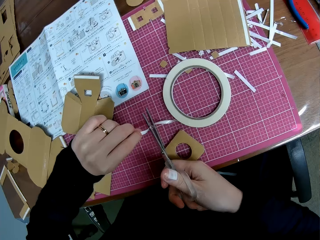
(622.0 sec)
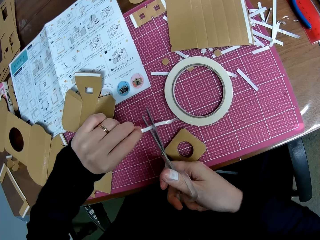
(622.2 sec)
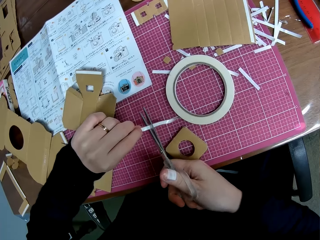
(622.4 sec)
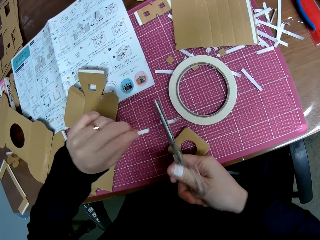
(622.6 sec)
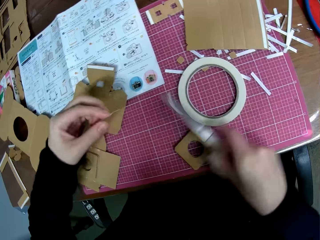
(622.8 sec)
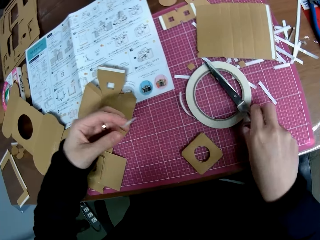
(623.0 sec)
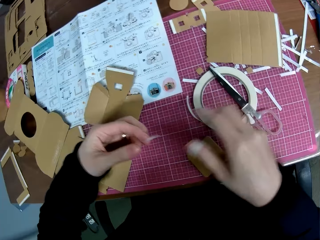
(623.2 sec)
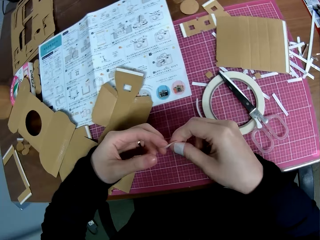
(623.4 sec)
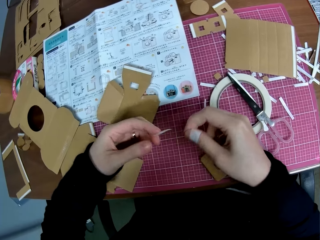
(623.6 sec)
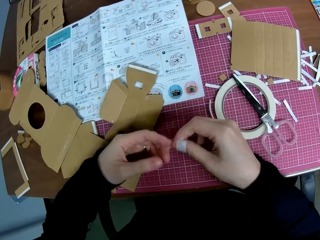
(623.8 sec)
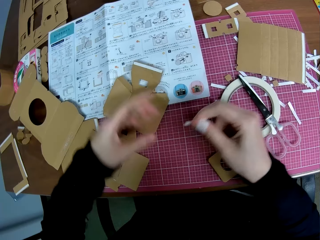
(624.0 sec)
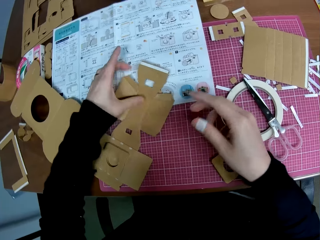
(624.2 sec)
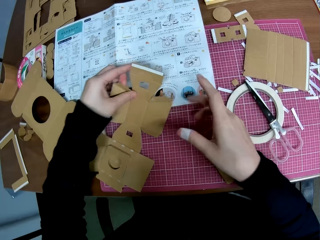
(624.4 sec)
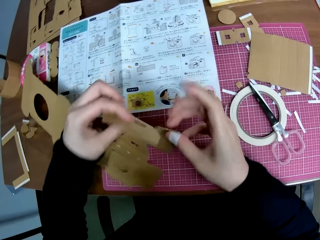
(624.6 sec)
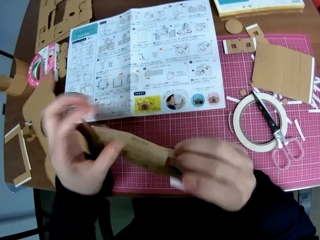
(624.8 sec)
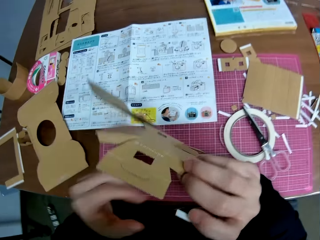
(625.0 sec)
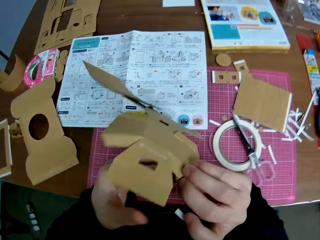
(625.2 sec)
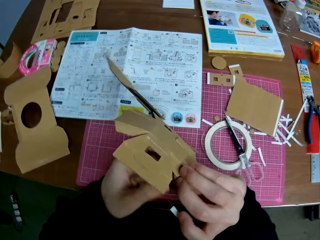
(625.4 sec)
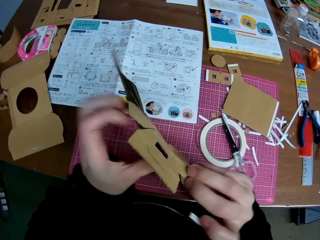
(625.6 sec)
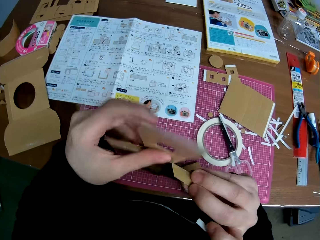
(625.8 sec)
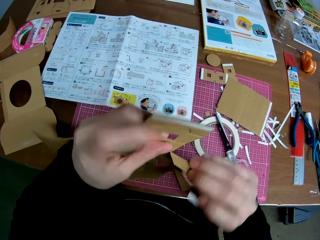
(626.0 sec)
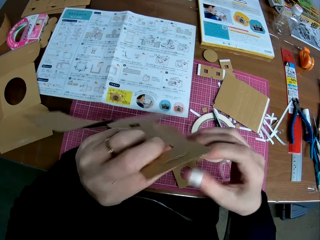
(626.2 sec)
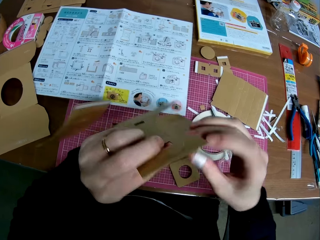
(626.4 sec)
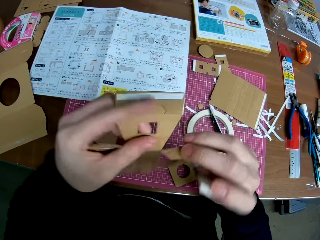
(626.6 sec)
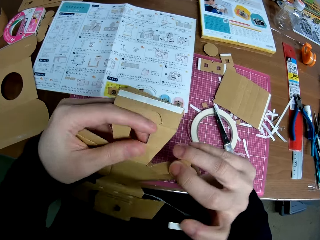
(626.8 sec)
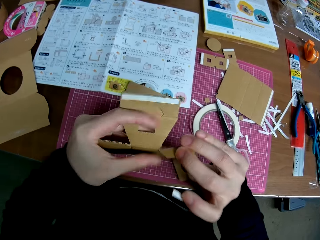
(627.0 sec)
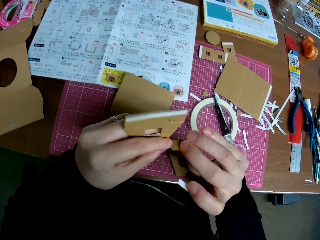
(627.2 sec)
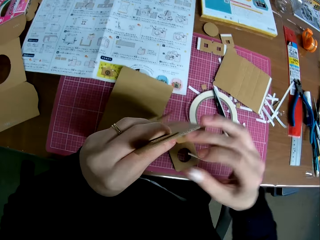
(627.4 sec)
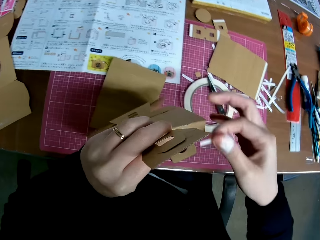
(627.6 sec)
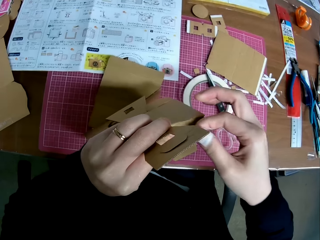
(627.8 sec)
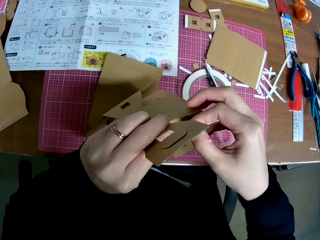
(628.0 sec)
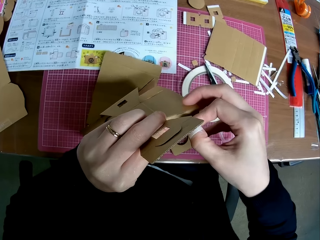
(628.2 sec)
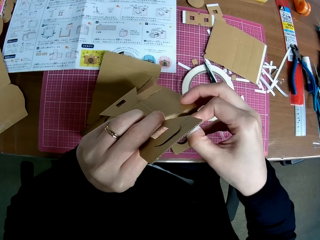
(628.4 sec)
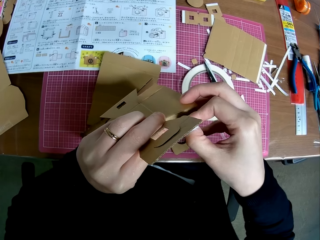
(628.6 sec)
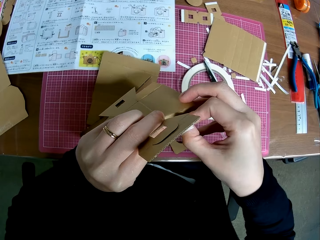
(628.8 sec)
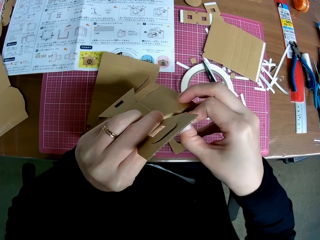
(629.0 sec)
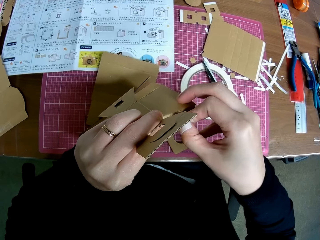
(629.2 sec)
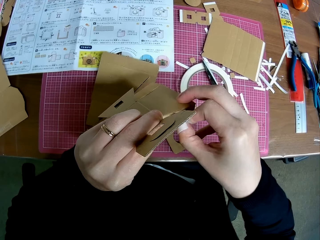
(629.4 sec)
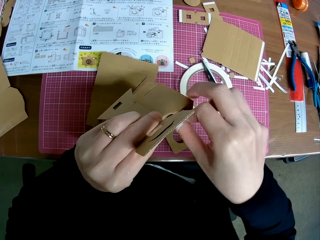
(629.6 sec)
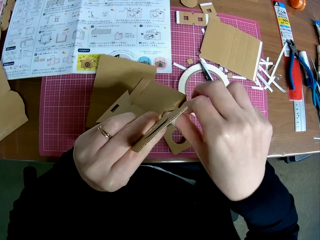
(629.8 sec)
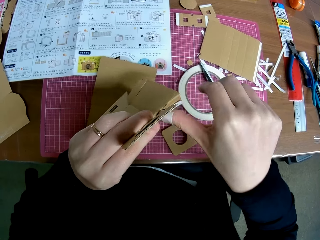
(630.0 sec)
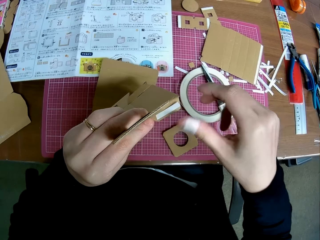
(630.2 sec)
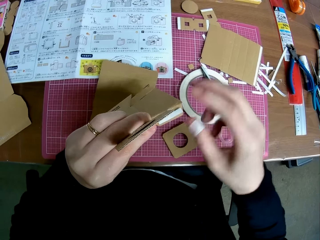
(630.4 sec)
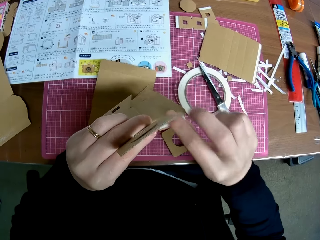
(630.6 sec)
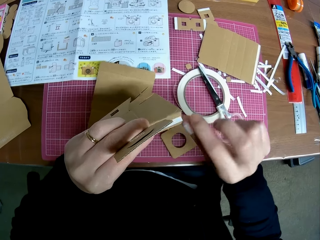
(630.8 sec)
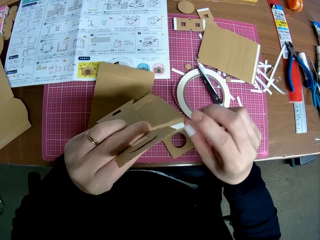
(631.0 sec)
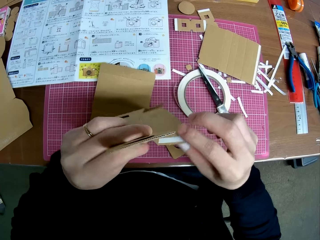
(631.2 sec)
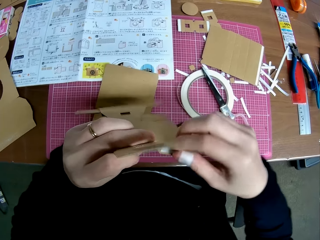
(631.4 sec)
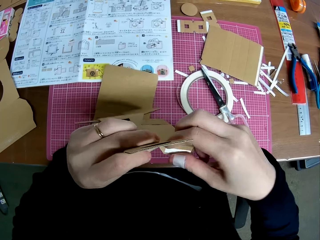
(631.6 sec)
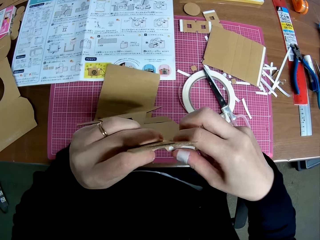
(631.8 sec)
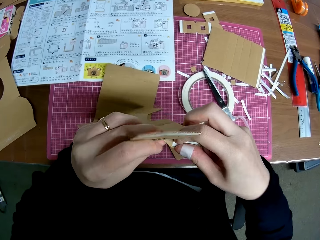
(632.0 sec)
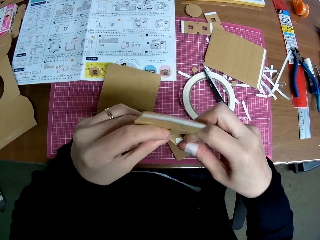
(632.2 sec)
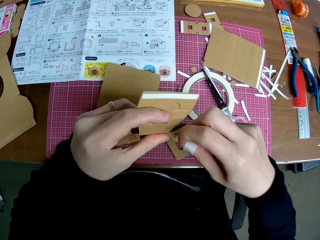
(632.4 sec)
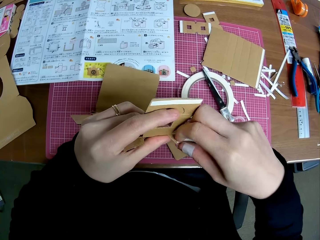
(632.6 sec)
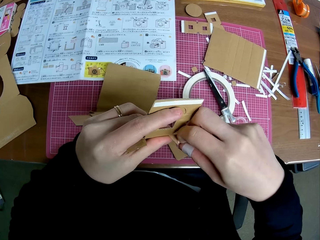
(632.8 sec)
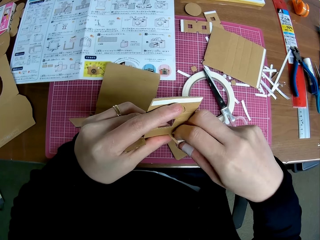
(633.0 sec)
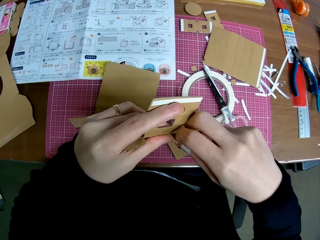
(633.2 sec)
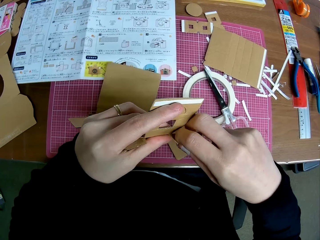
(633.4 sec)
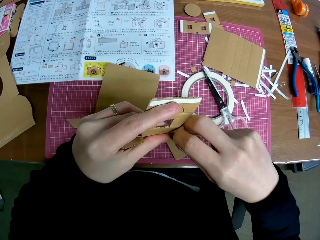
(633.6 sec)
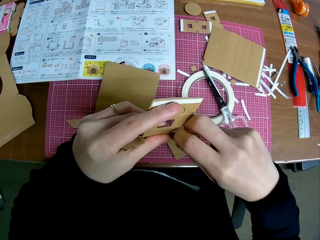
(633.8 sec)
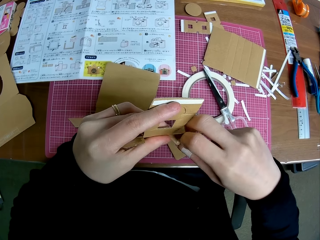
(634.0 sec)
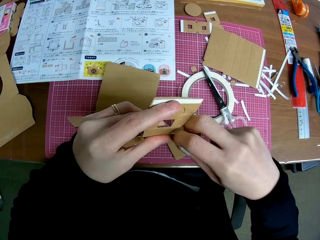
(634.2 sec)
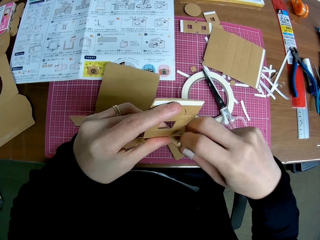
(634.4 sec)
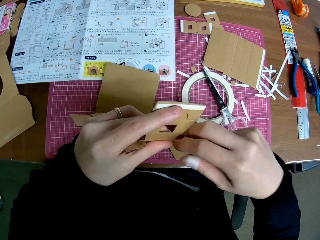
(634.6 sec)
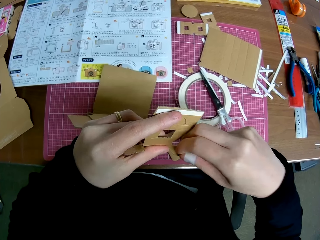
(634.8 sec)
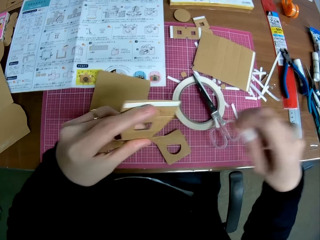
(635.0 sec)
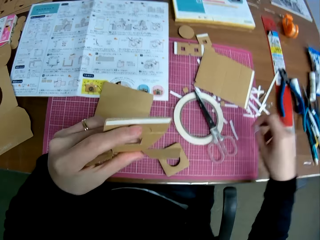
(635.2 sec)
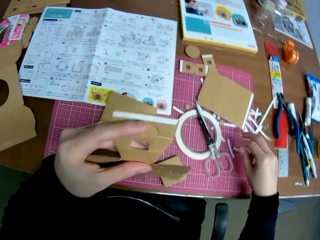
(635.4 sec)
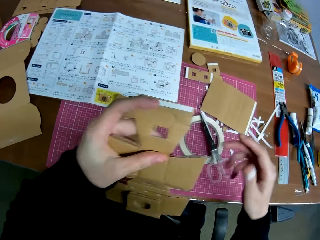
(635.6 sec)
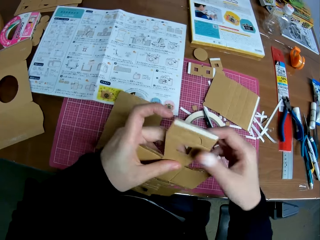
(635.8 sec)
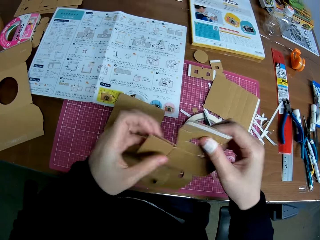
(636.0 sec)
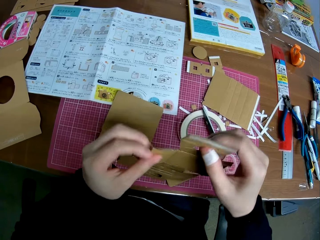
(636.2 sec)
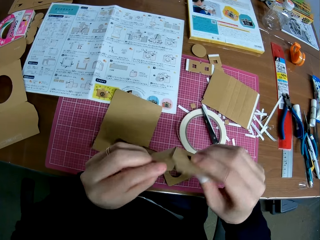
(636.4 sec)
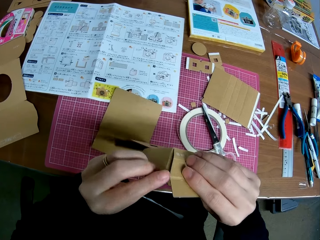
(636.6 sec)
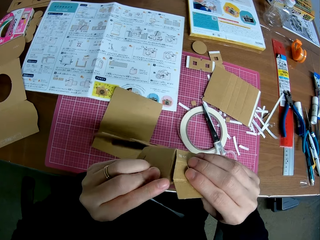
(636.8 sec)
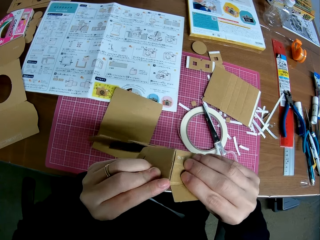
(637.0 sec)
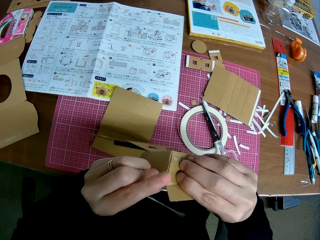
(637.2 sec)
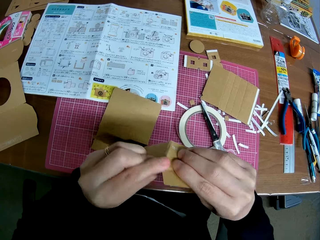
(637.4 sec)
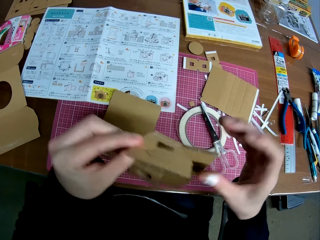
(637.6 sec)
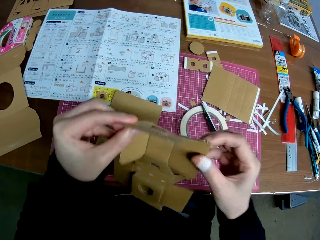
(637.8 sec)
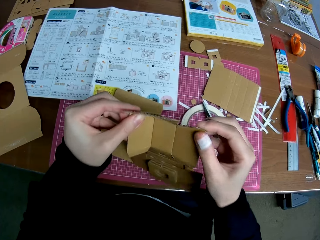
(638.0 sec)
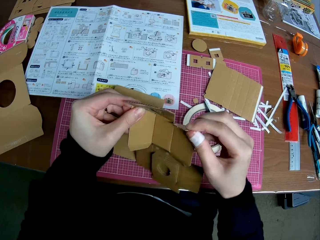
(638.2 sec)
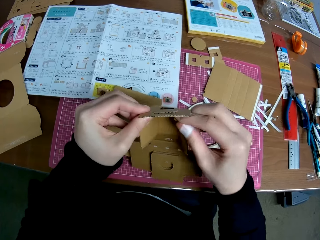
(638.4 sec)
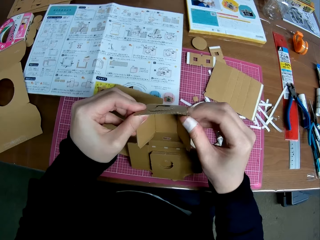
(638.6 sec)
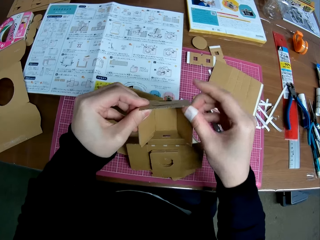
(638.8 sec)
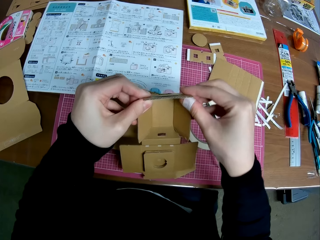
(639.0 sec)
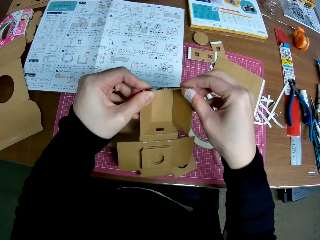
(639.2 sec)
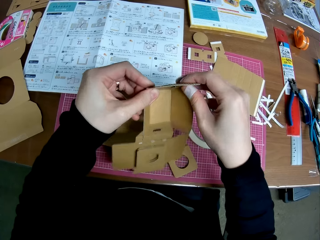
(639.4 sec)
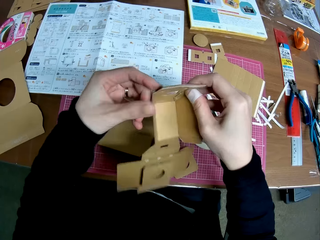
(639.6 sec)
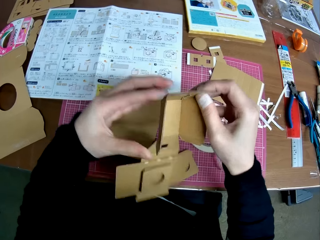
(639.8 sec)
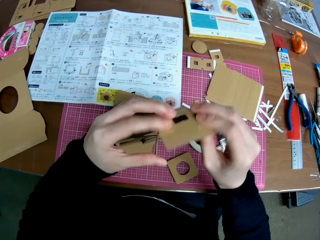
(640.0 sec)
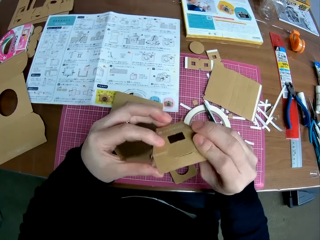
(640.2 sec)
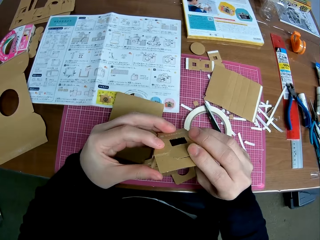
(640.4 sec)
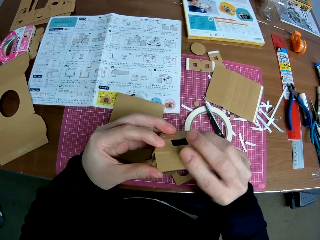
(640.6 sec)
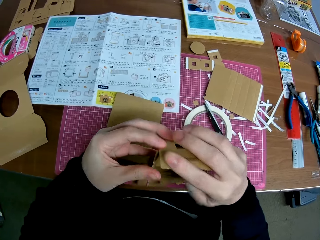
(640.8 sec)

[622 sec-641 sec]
The camera wearer cuts the paper tape with the scissors. He drops the scissors on the paper tape with his right hand. He passes the tape from his left hand to his right hand. He picks up the piece of paper mechanical model from the table with his left hand. He holds the paper tape with both hands. He places the paper tape on the piece of paper mechanical model with his right hand. He removes the paper tape from the piece of paper mechanical model with his right hand. He drops the paper tape on the table with his right hand. He folds a piece of cardboard box. He handles the piece of paper mechanical model with both hands.

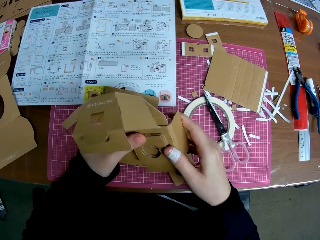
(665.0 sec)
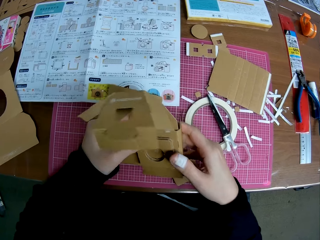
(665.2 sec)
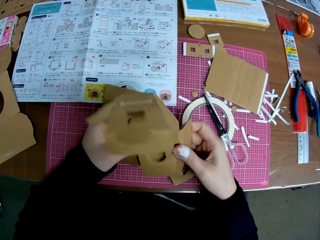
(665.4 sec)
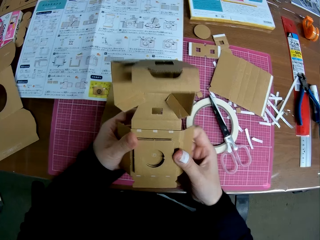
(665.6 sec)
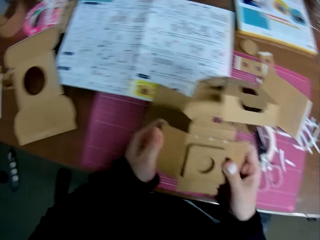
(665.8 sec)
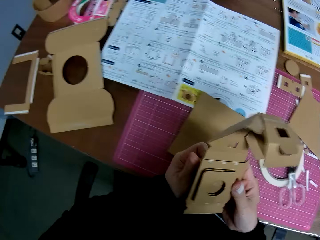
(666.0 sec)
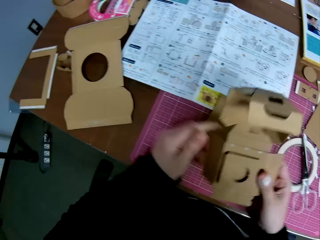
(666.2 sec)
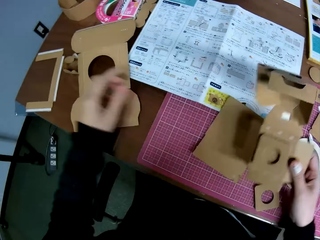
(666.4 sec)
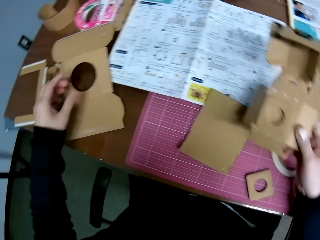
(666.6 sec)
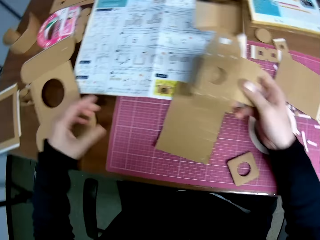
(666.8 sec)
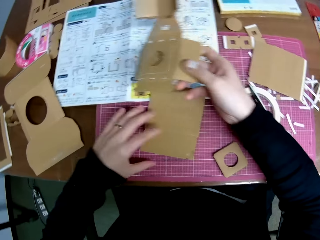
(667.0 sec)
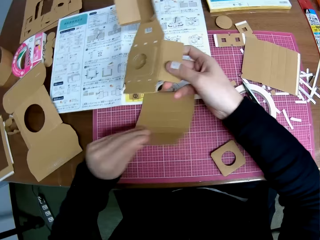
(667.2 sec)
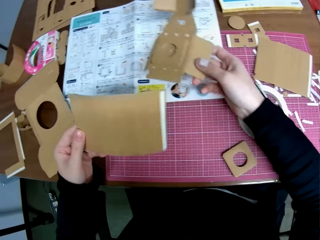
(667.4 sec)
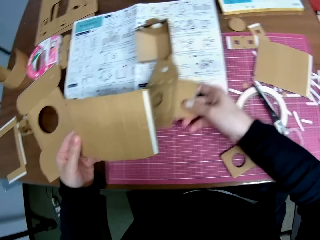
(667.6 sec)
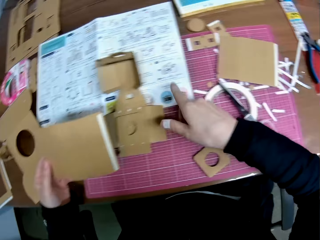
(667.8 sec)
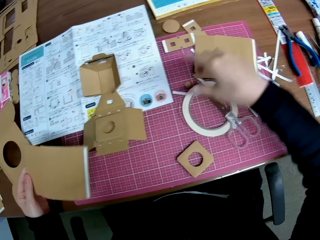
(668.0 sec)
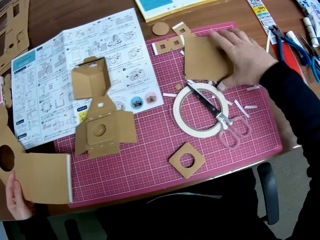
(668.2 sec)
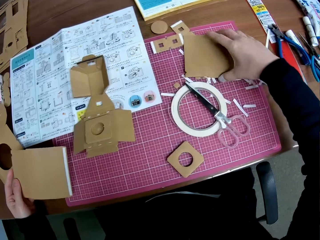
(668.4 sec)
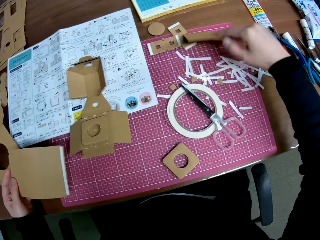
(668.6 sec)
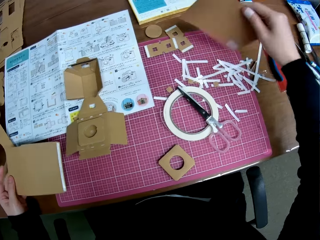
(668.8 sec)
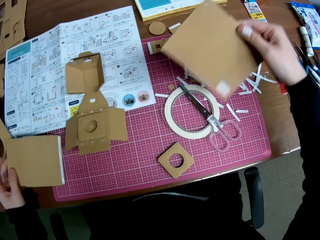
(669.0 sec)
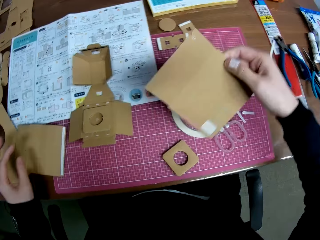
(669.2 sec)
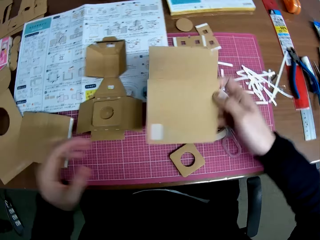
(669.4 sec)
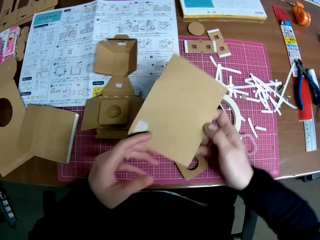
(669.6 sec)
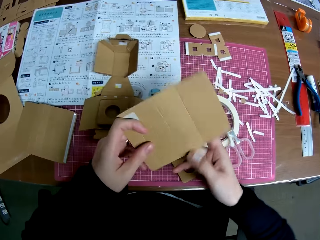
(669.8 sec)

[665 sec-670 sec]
The camera wearer picks up a piece of paper mechanical model from the table with his left hand. He drops the piece of paper mechanical model in his right hand on the table. He picks up a piece of paper mechanical model from the table with his left hand. He drops the piece of paper mechanical model in his left hand on the table.
